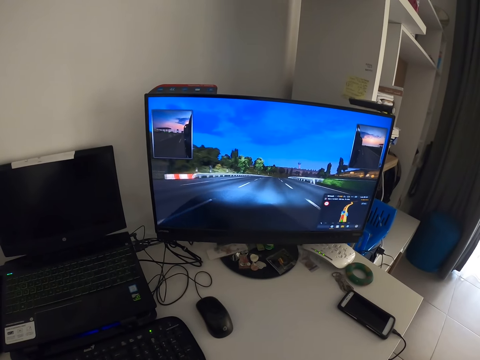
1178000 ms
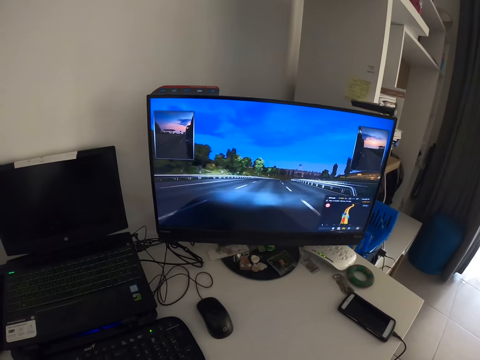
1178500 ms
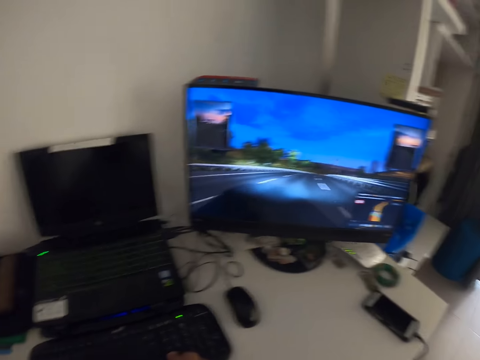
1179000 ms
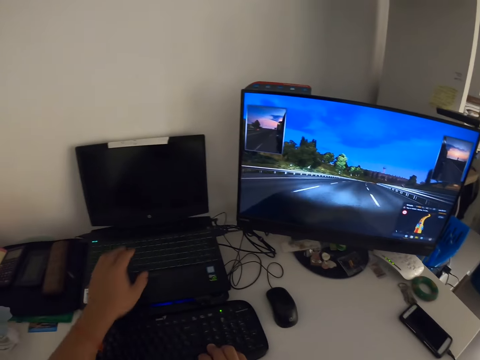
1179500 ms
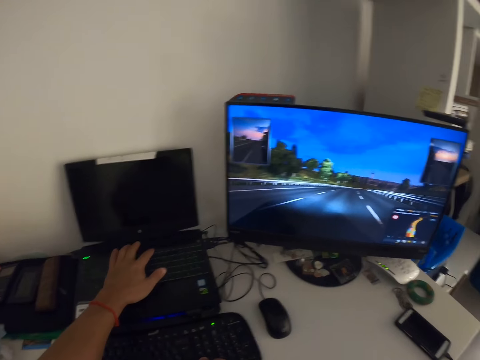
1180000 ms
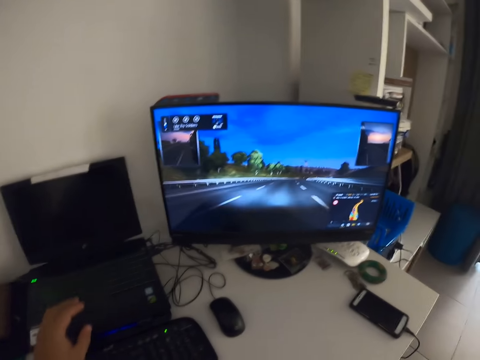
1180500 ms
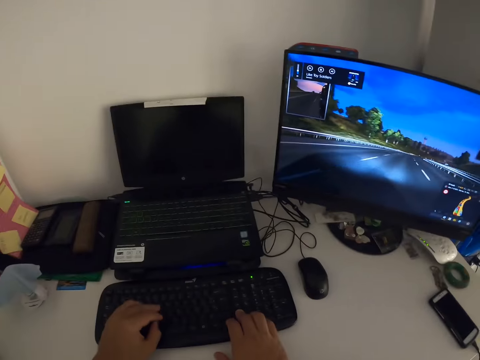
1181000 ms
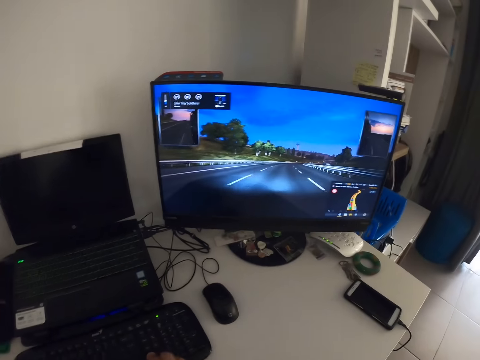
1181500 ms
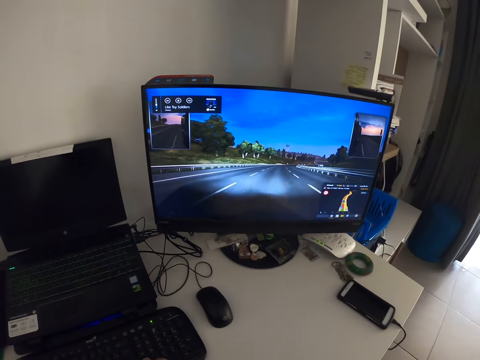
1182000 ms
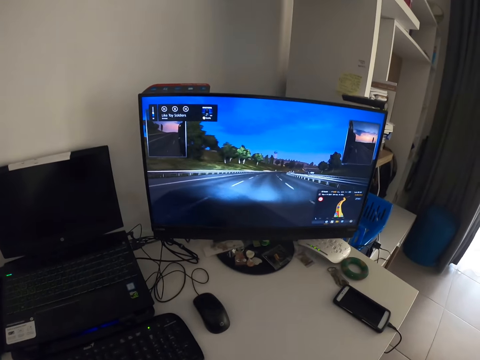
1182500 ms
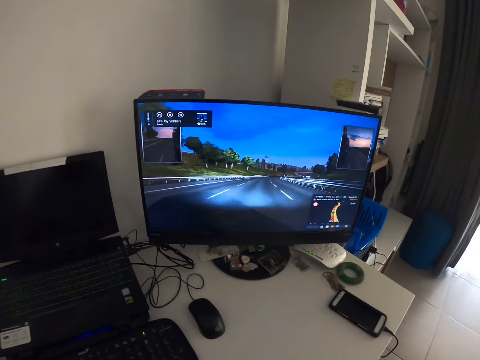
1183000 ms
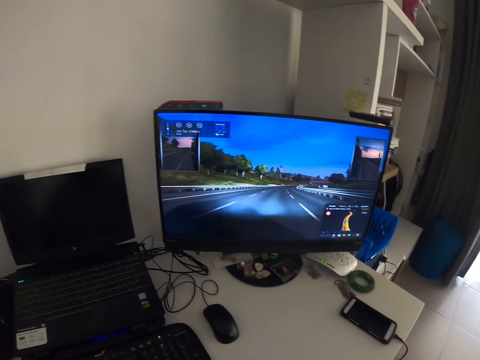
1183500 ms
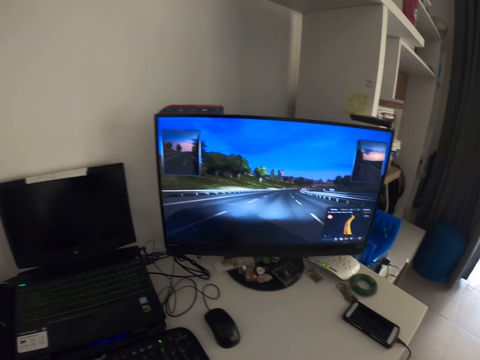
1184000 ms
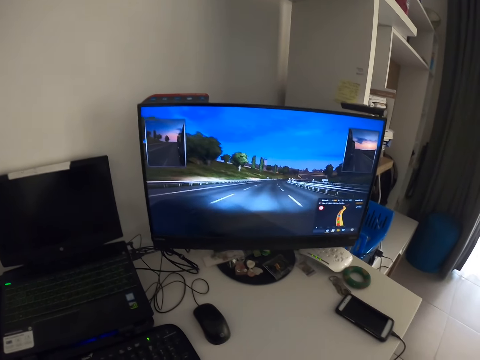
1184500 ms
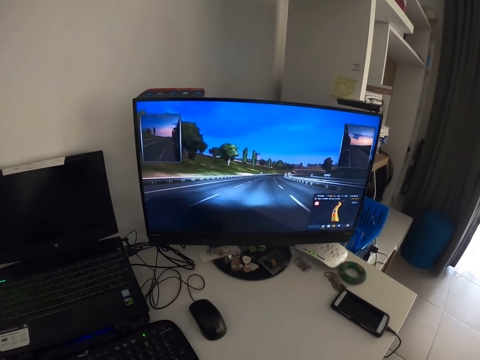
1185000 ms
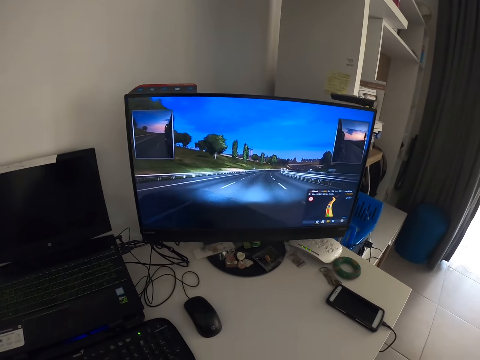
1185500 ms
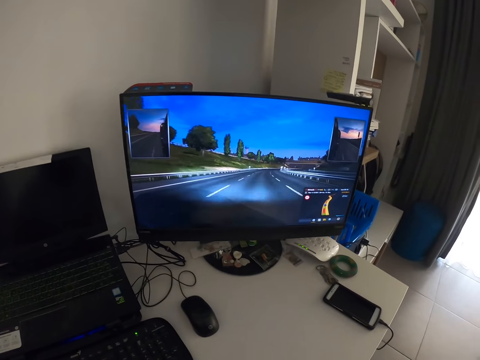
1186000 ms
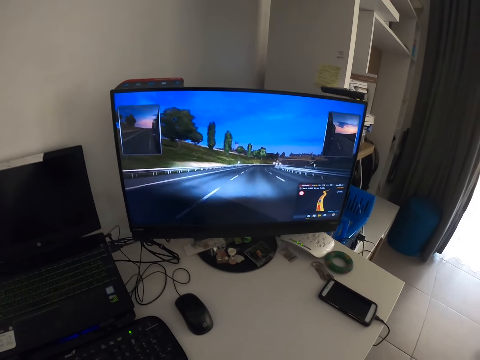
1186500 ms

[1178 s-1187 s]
The camera wearer changes music in the laptop on the desk. They press the laptop. They control a video game on the keyboard. They play the video game on the computer.

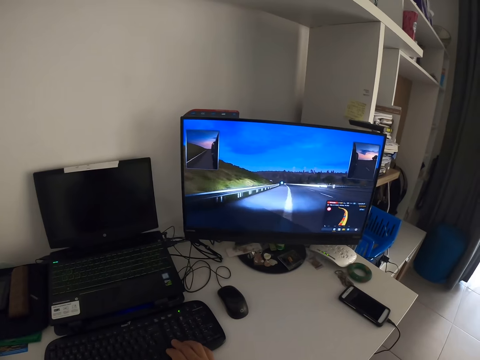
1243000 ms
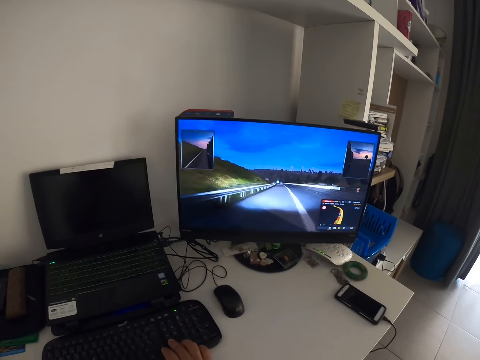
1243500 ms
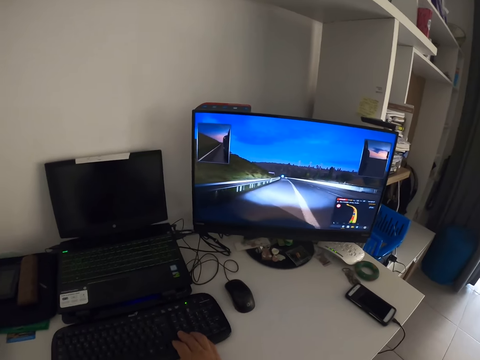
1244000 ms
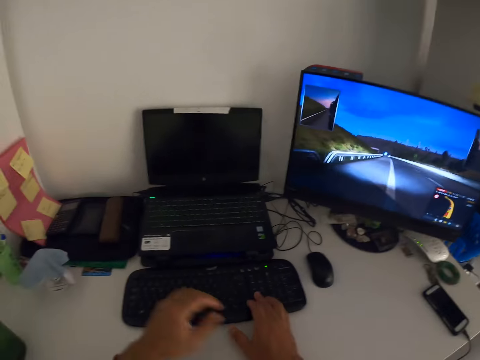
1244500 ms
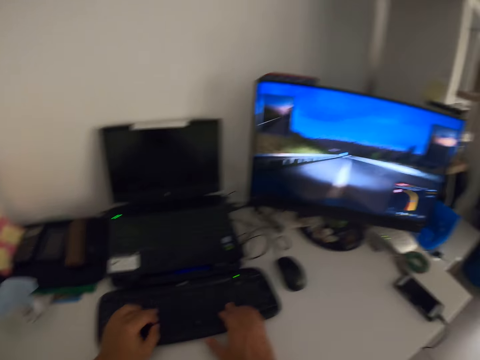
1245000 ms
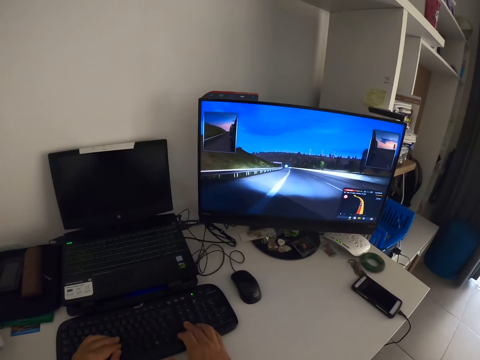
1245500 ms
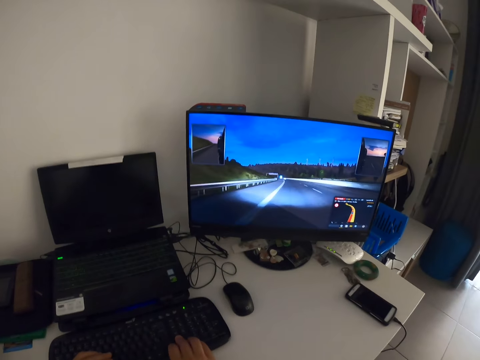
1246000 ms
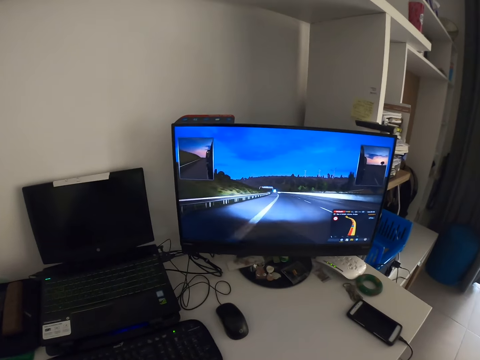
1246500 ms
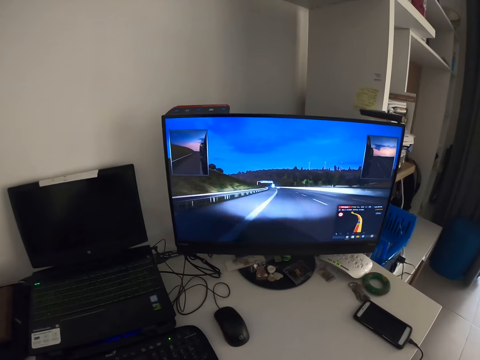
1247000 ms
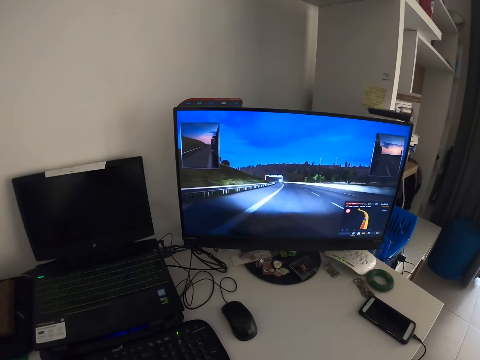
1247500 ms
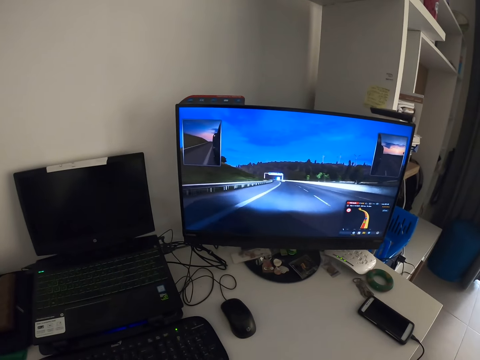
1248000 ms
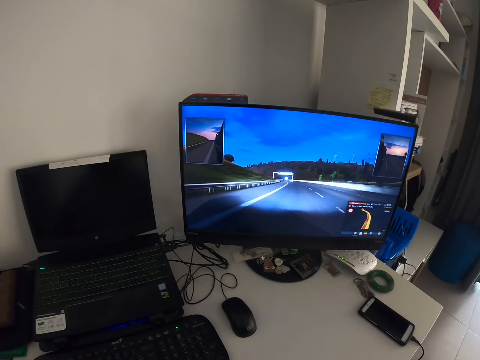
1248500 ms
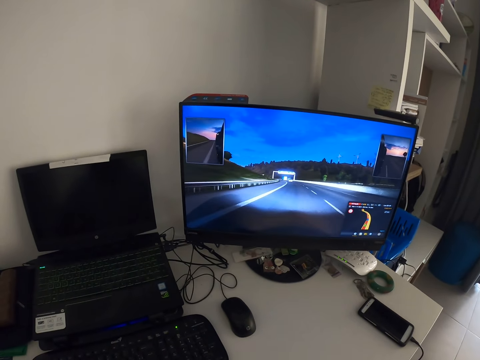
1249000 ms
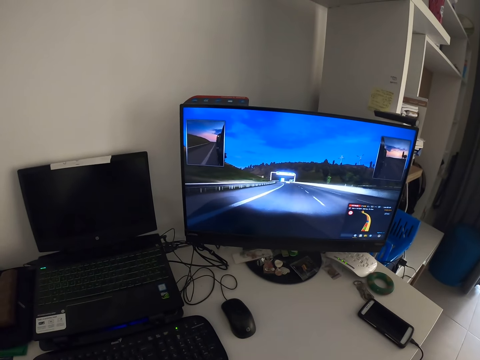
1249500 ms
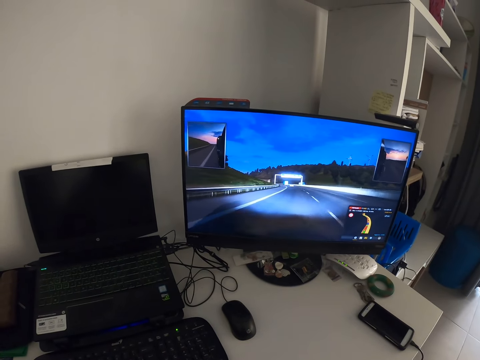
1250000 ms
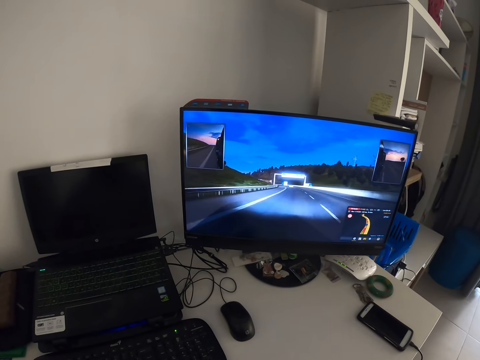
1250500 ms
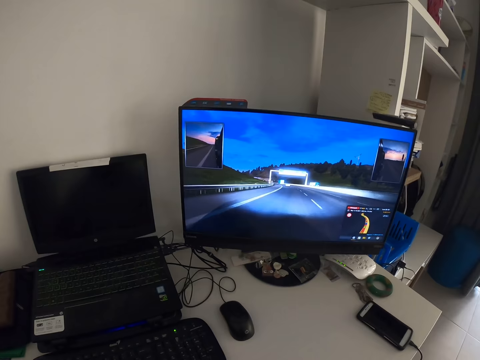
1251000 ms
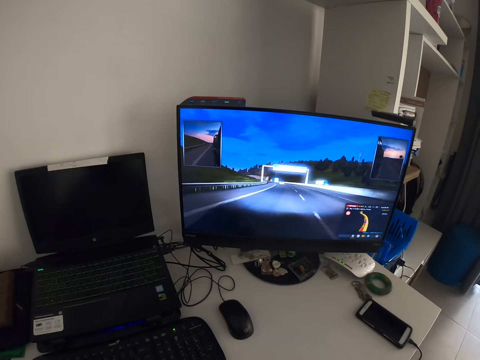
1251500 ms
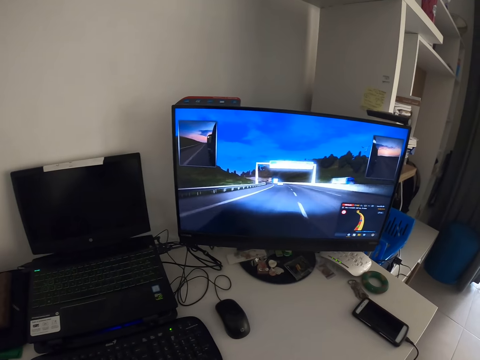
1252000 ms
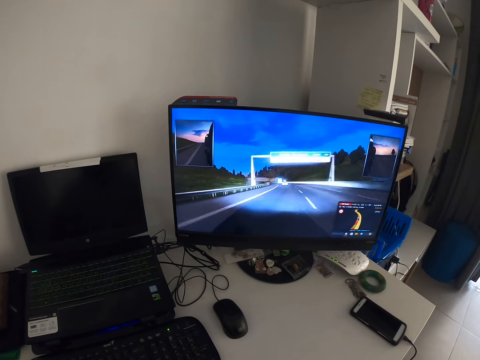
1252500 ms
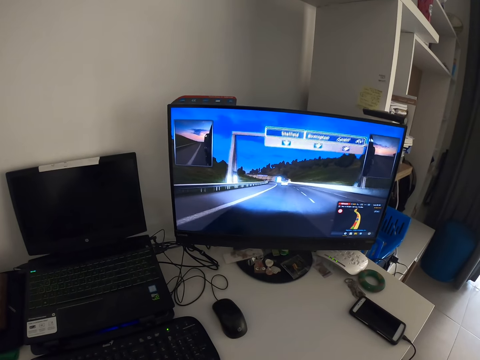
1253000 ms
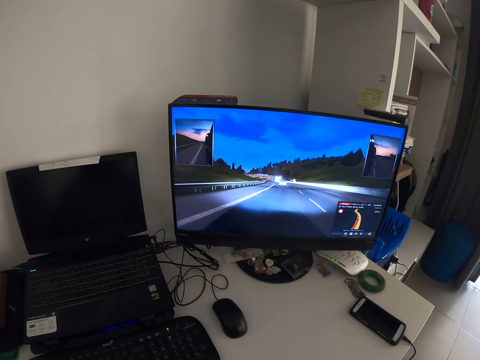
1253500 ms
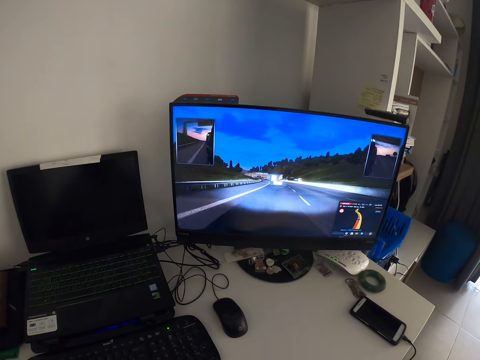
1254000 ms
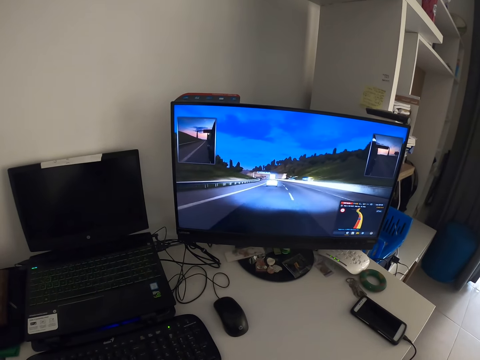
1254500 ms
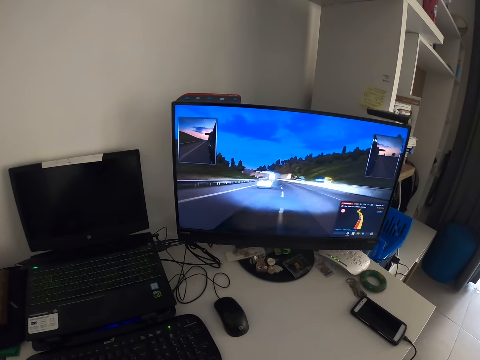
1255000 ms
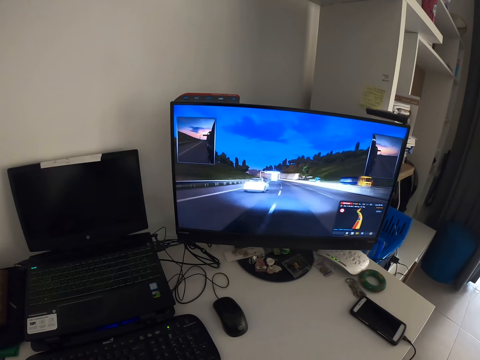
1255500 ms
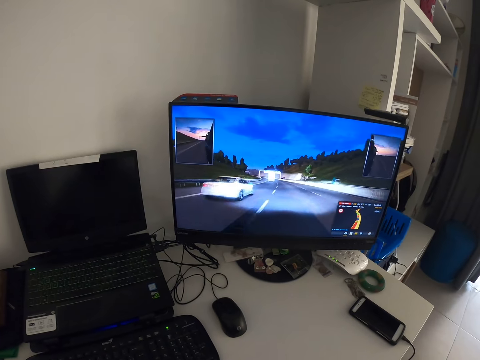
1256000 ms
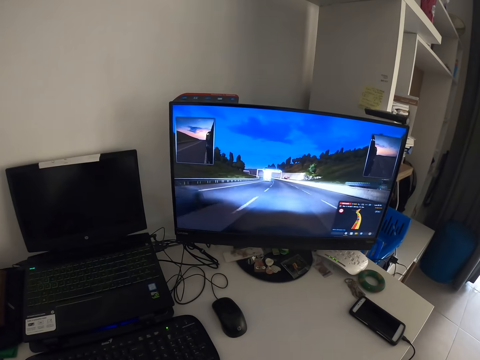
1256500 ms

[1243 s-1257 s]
The camera wearer presses the keyboard with the left hand. They play a video game on the computer.

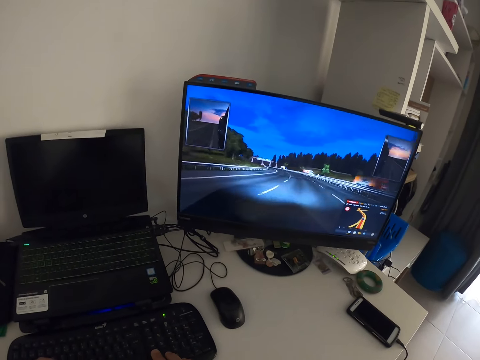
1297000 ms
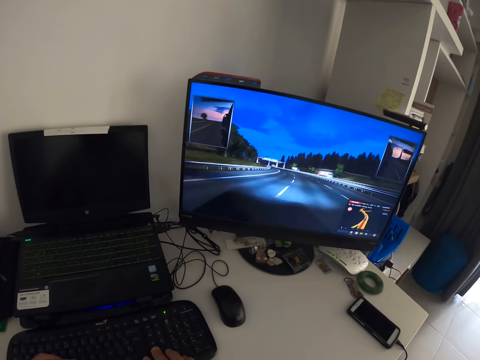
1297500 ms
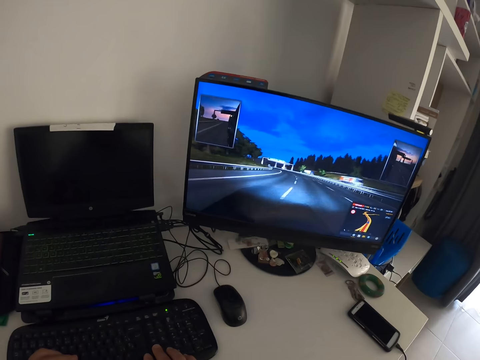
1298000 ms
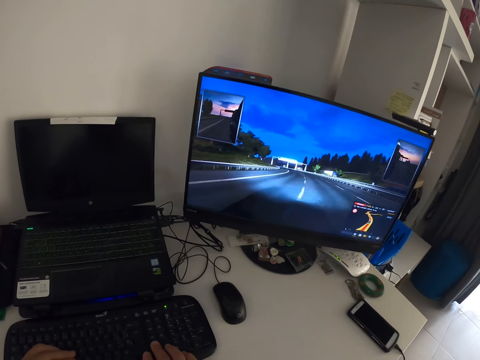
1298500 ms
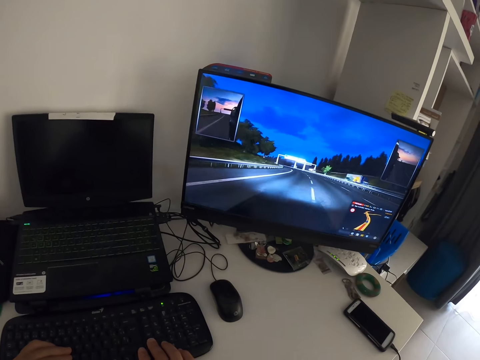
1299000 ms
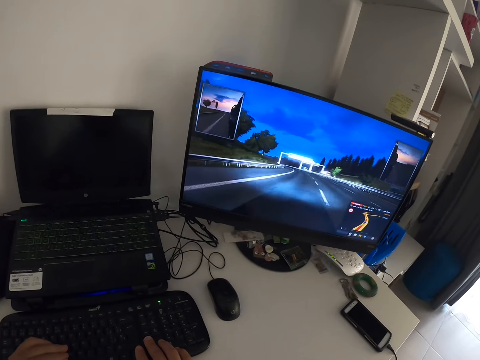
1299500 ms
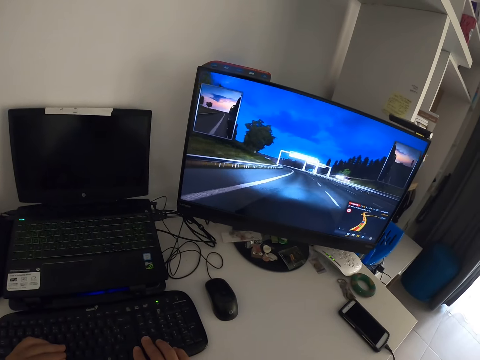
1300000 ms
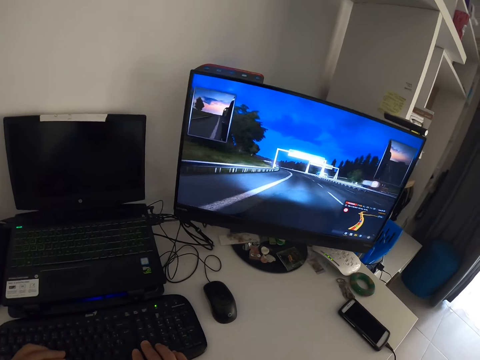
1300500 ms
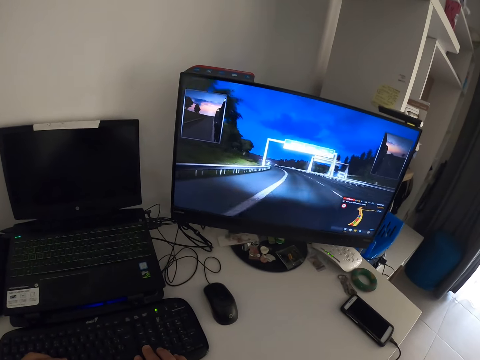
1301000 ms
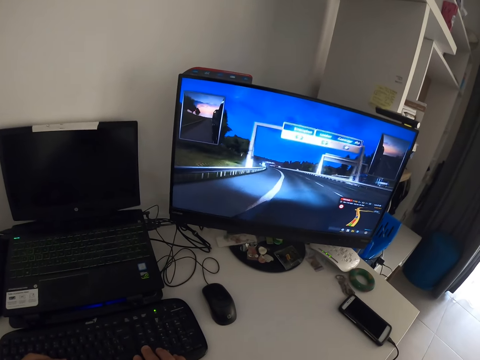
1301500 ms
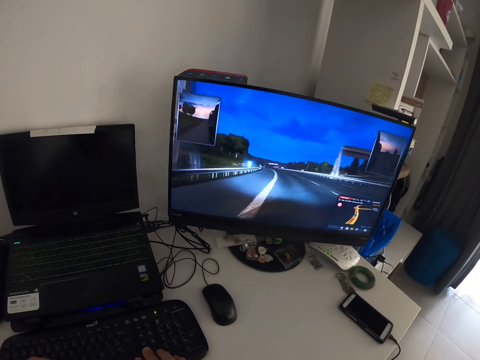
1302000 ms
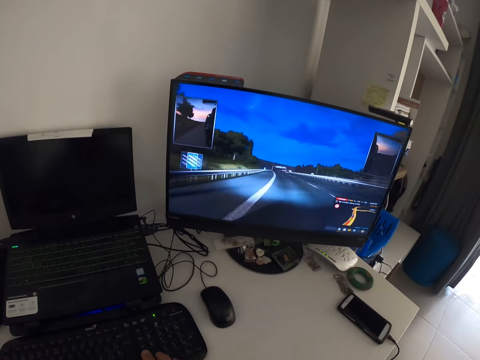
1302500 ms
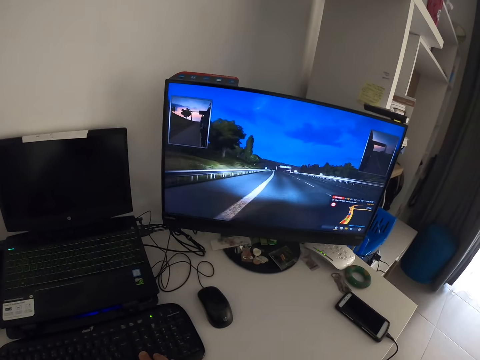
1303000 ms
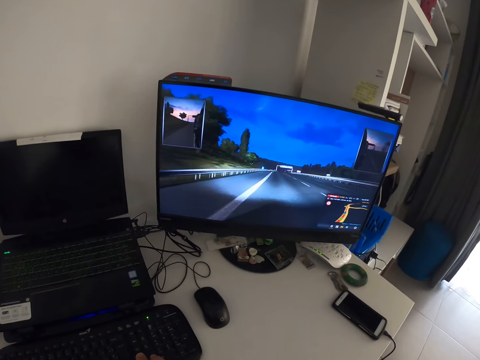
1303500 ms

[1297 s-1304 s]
The camera wearer rests their hands on the keyboard.
